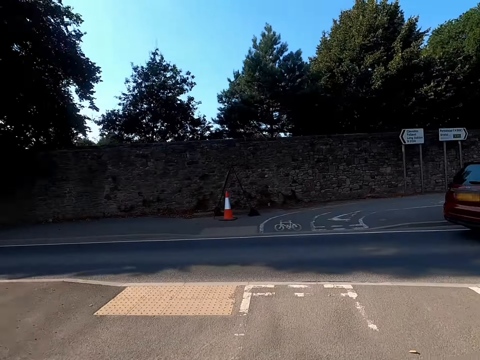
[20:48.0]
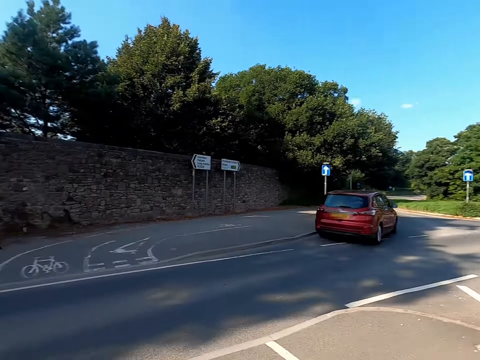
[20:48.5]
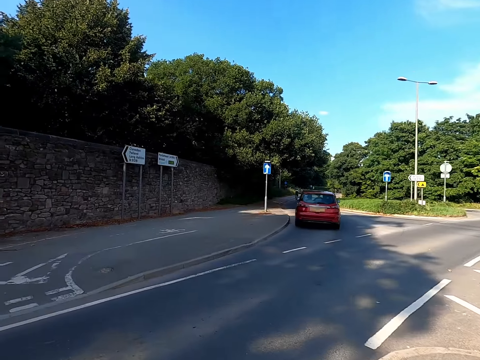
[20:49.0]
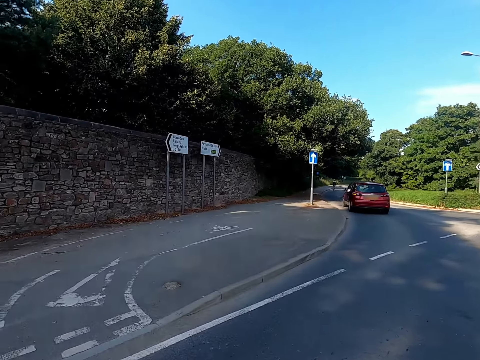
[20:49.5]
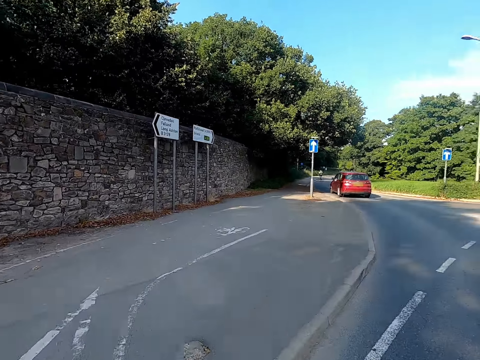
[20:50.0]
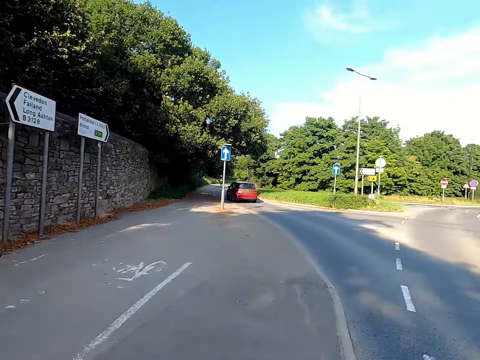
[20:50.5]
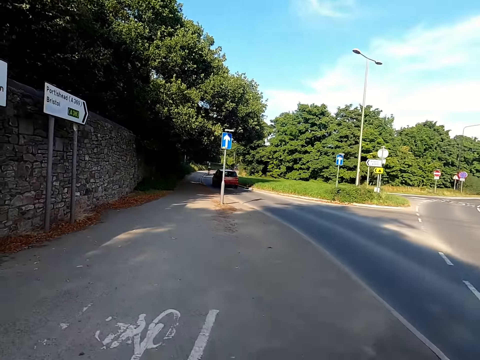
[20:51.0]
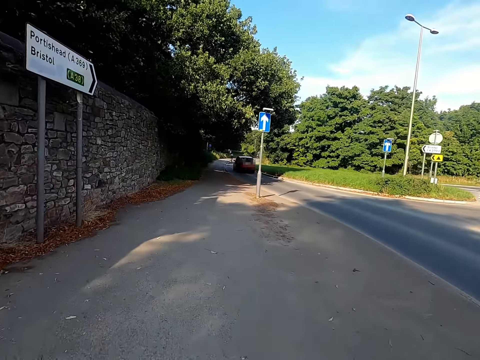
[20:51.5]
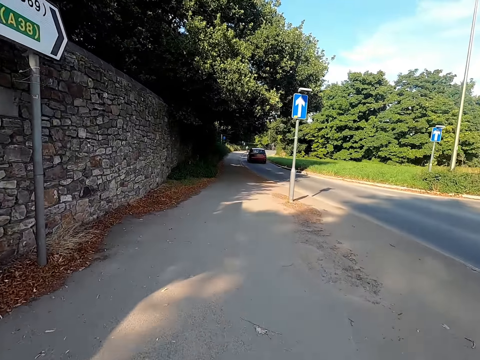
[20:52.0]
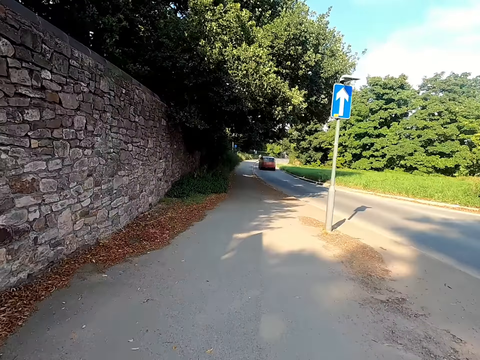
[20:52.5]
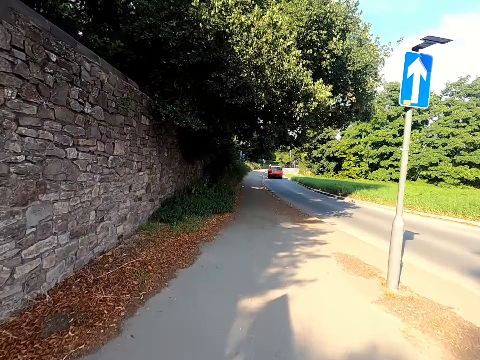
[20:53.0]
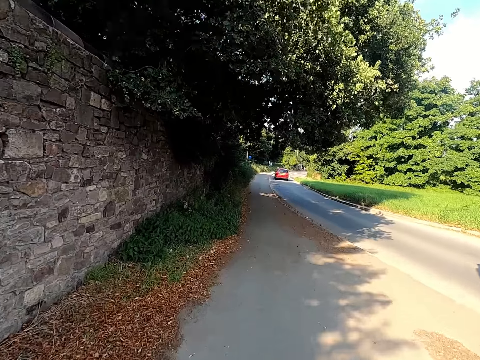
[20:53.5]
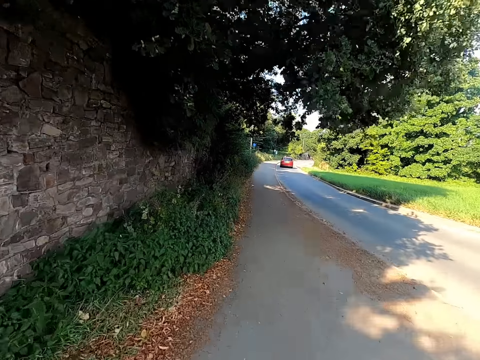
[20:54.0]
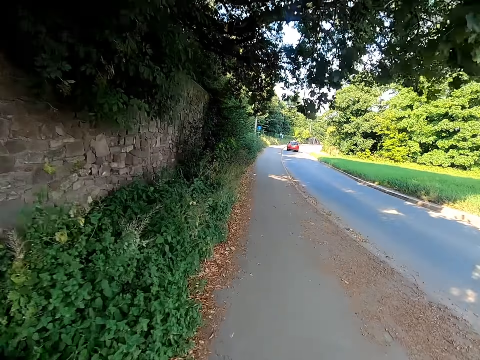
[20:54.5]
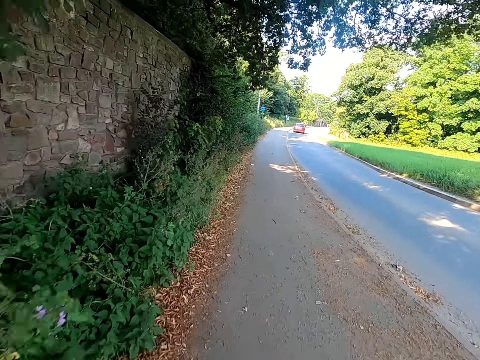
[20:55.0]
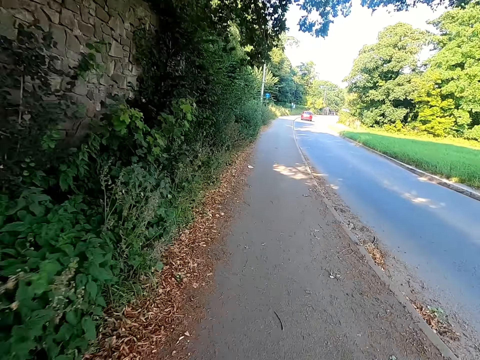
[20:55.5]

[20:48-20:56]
The camera wearer rides the bicycle on the road.

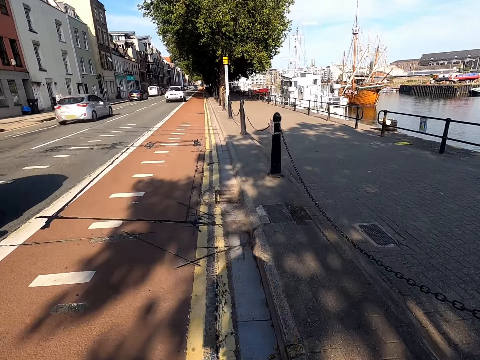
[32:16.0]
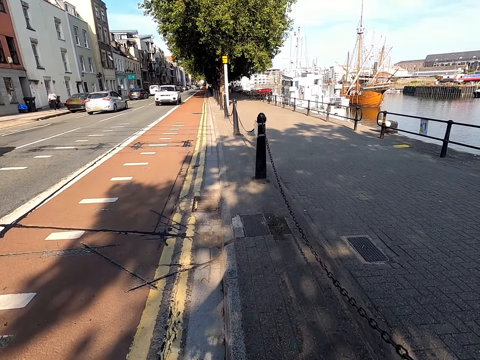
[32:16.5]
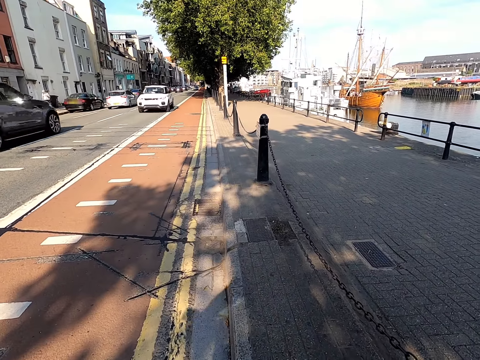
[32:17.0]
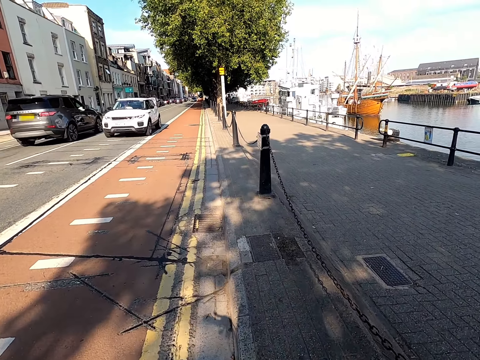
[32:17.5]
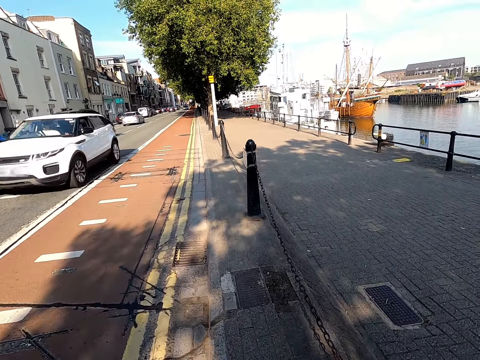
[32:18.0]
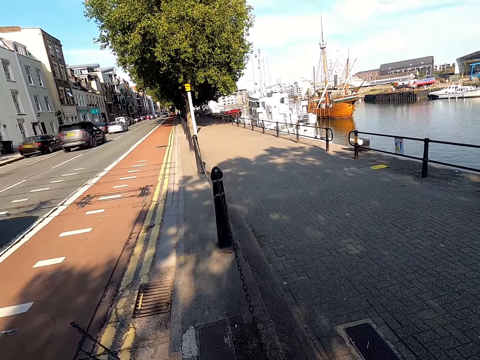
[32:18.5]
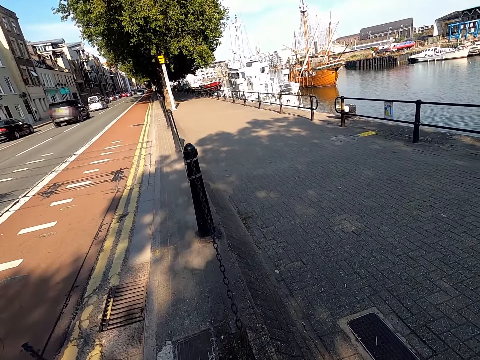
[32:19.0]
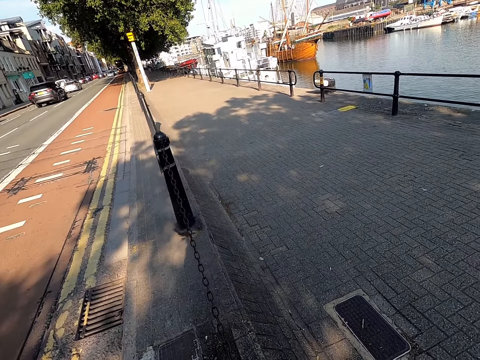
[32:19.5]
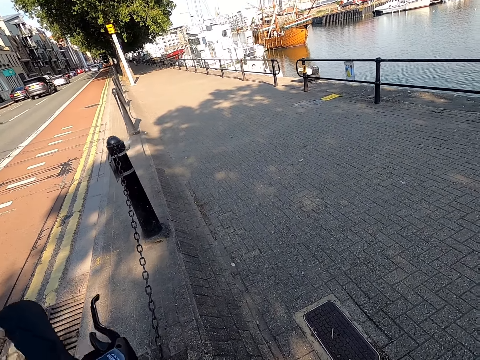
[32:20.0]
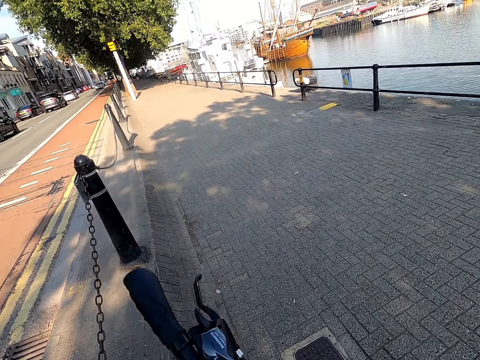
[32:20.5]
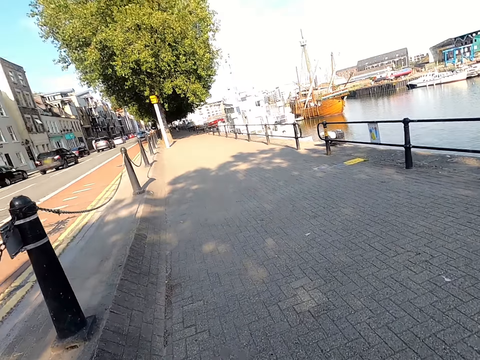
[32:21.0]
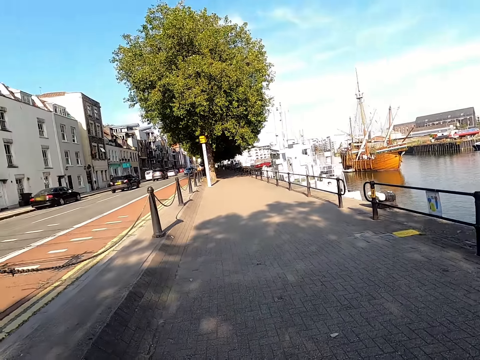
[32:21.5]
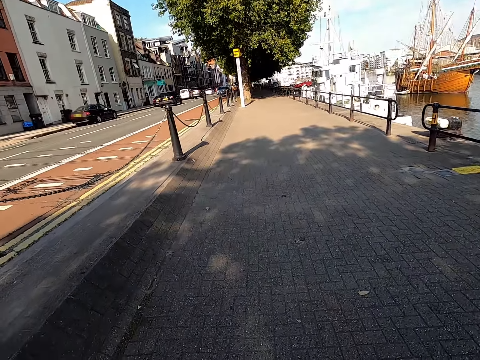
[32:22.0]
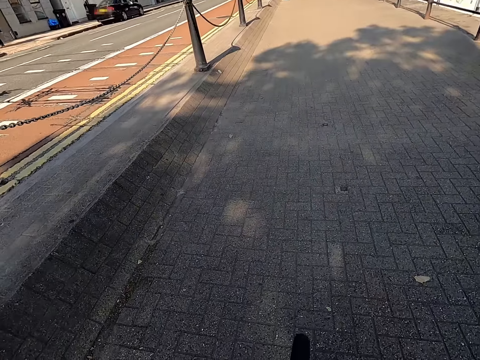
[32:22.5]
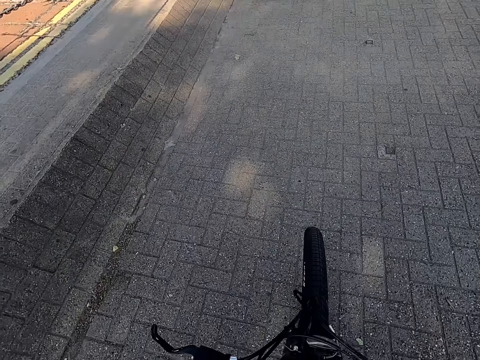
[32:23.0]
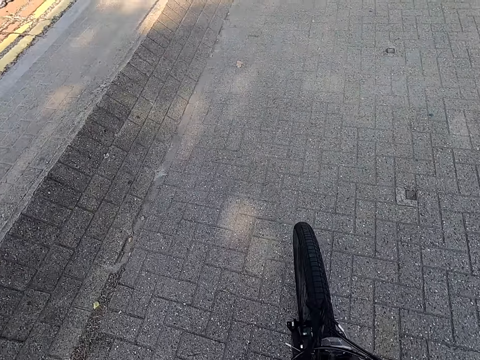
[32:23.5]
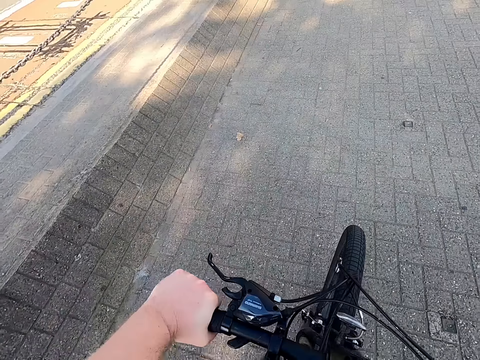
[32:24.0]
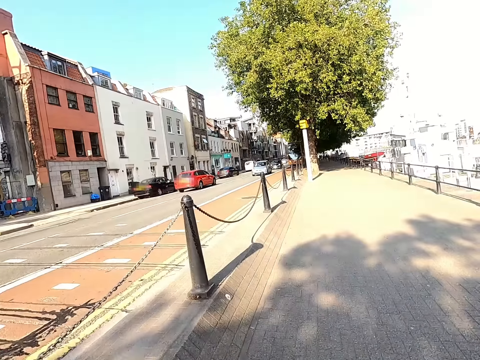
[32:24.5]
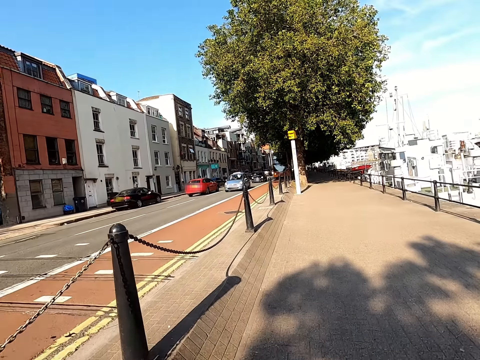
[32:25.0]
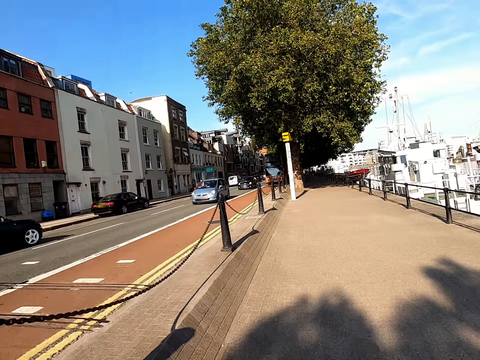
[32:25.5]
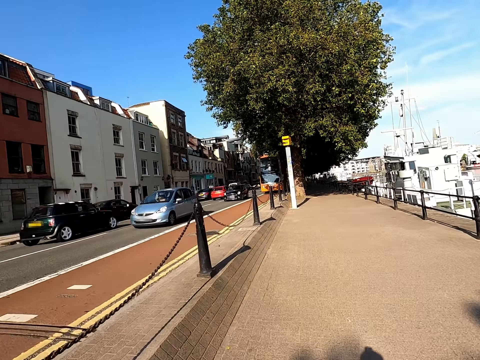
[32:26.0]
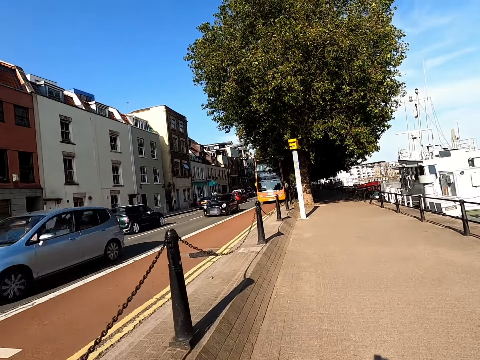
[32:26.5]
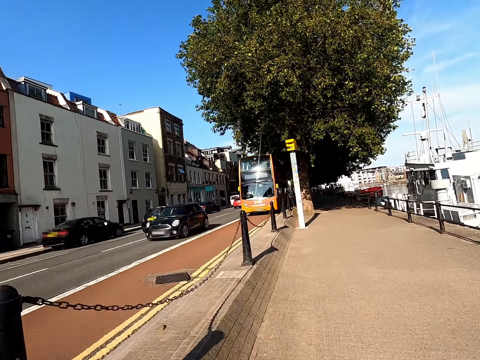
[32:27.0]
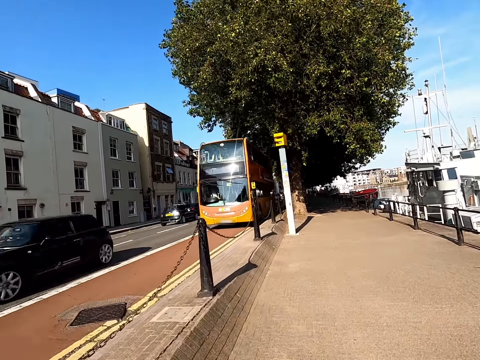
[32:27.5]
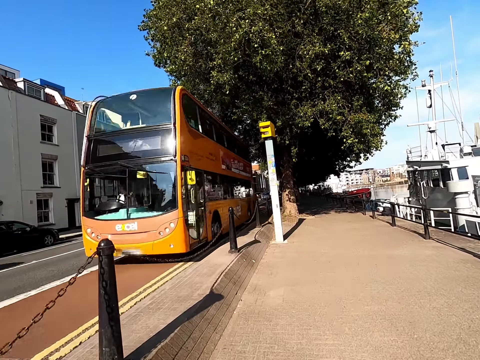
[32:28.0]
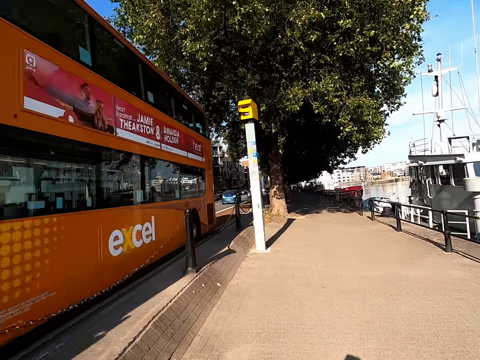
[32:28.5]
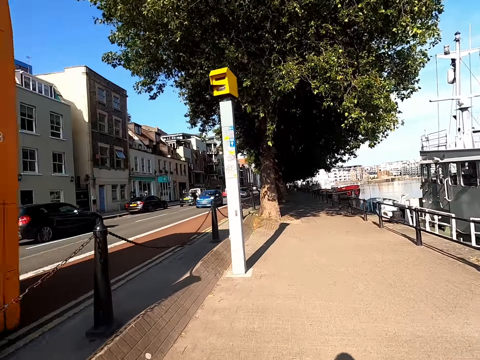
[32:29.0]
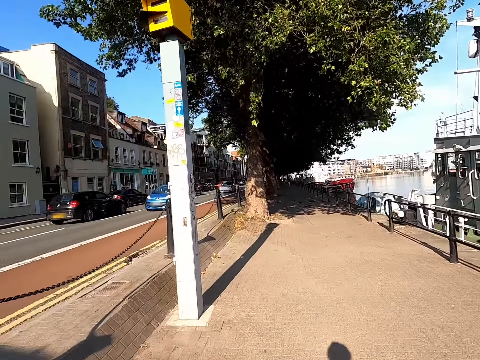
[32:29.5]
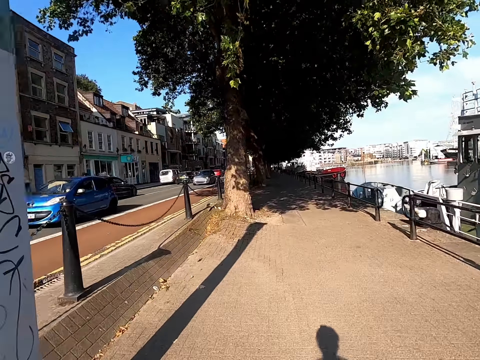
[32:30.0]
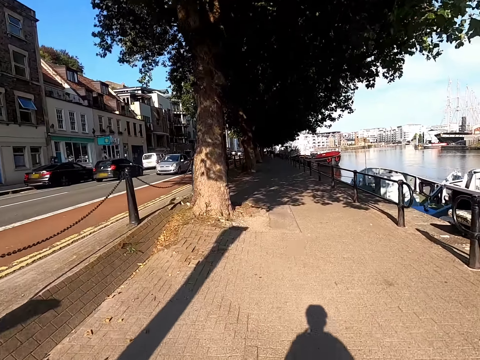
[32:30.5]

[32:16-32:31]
The camera wearer stops on the road. They change the route. They cross the other side of the road. They ride the bicycle on the pavement.
